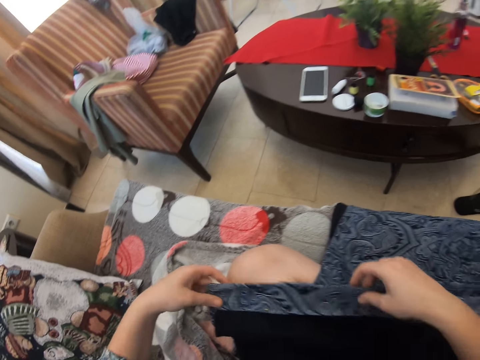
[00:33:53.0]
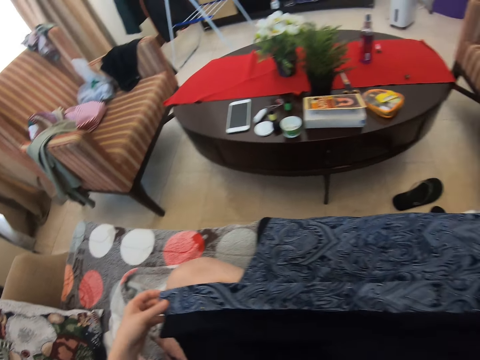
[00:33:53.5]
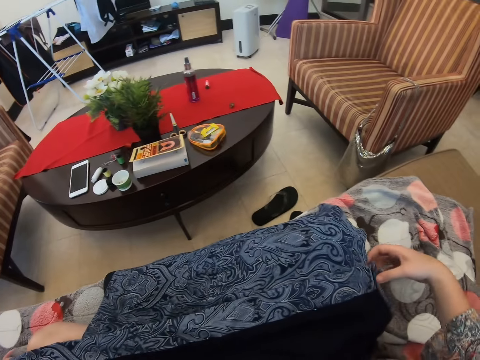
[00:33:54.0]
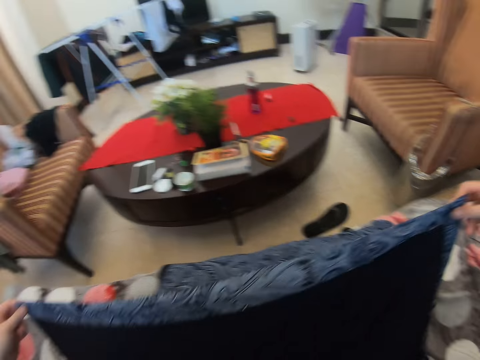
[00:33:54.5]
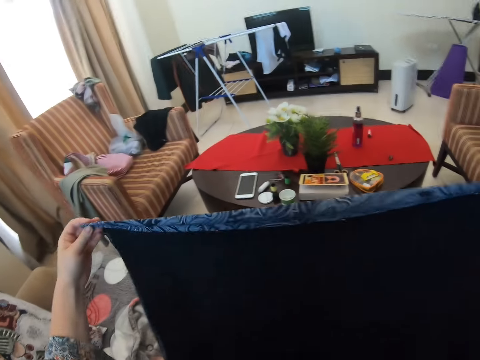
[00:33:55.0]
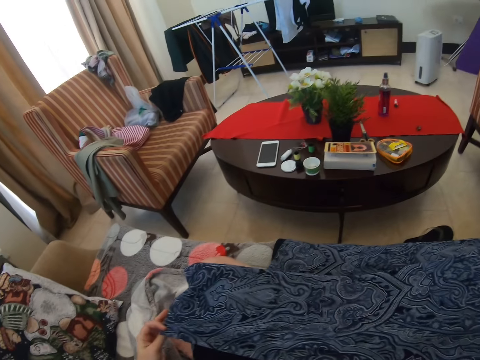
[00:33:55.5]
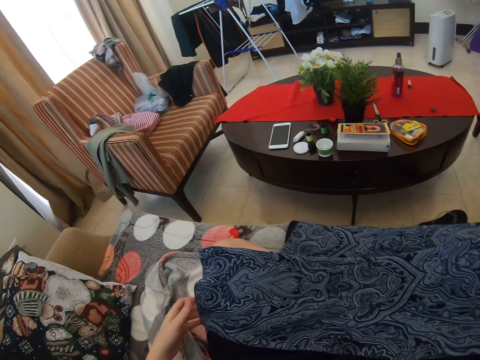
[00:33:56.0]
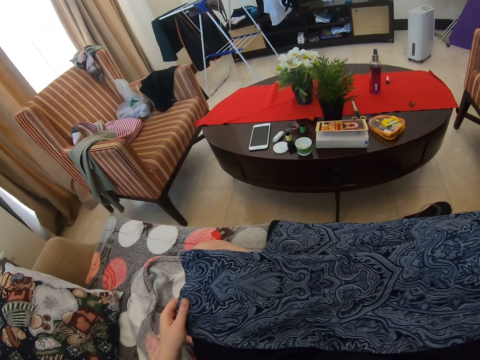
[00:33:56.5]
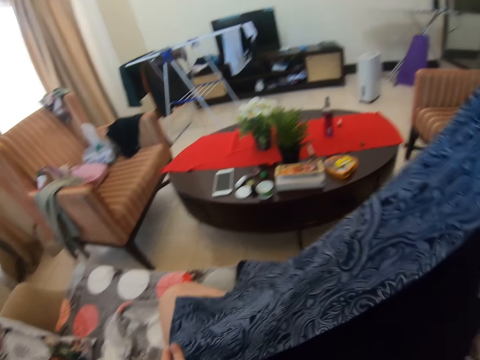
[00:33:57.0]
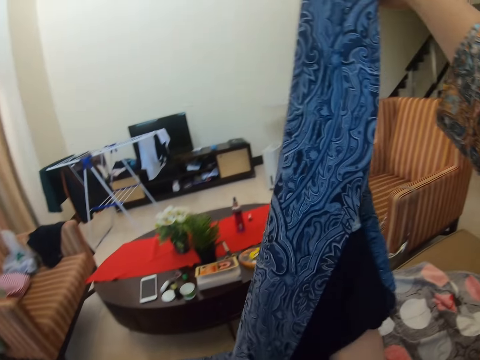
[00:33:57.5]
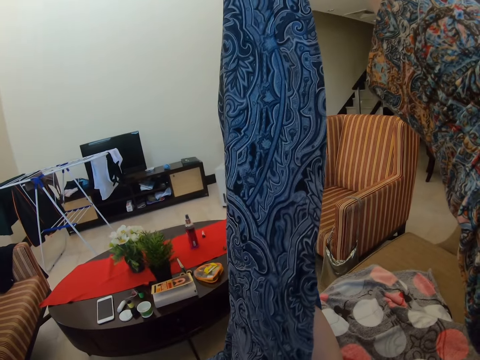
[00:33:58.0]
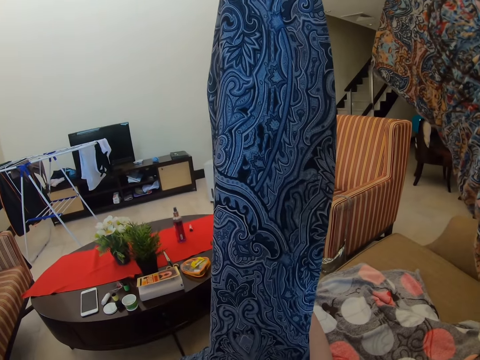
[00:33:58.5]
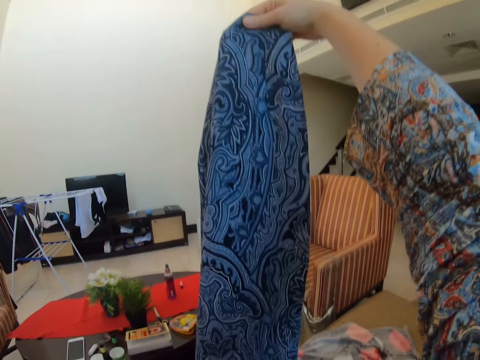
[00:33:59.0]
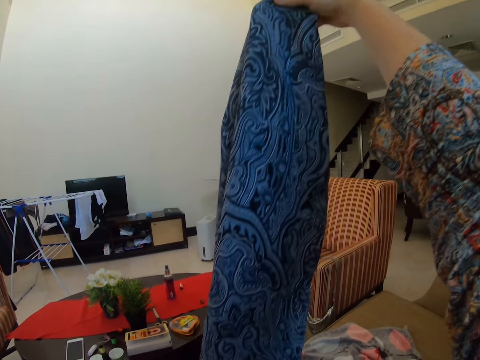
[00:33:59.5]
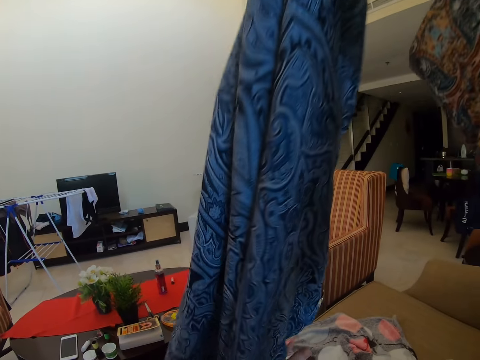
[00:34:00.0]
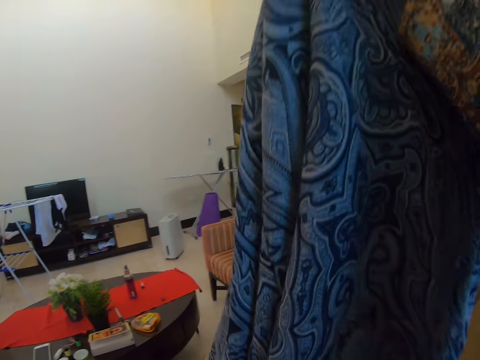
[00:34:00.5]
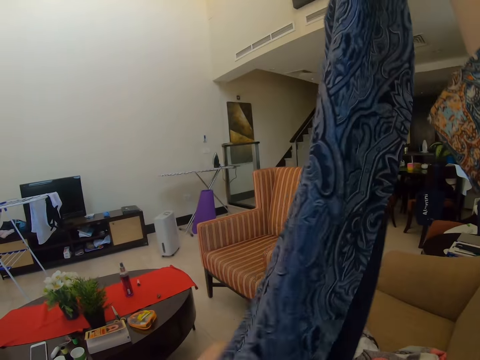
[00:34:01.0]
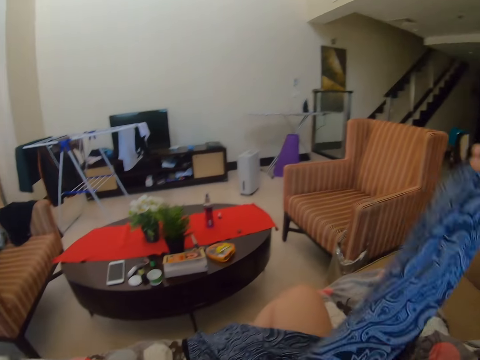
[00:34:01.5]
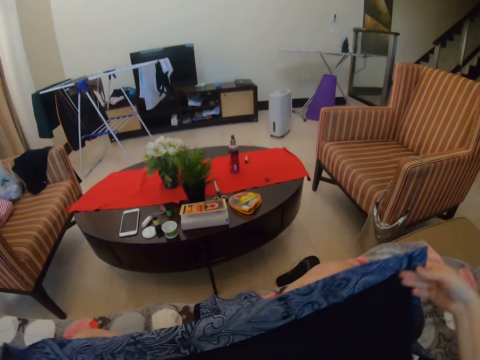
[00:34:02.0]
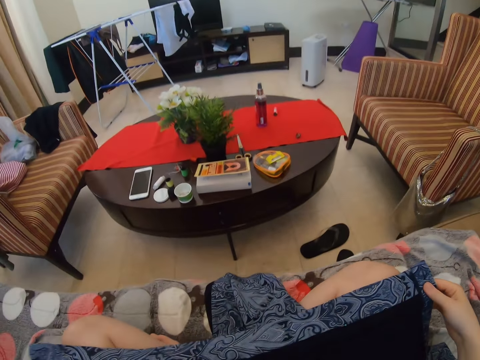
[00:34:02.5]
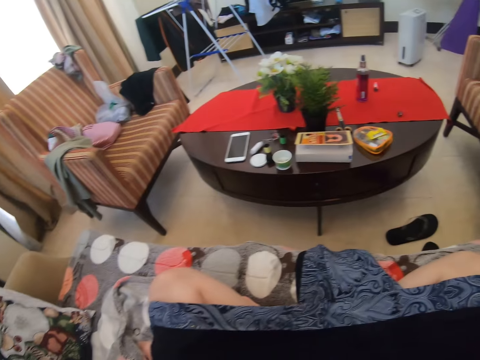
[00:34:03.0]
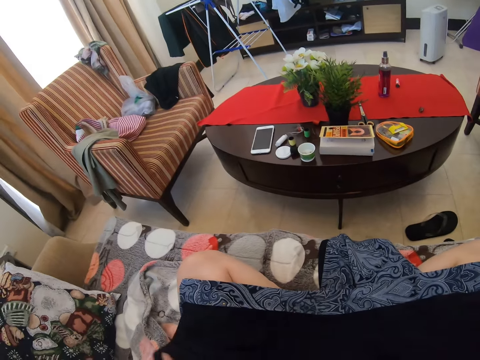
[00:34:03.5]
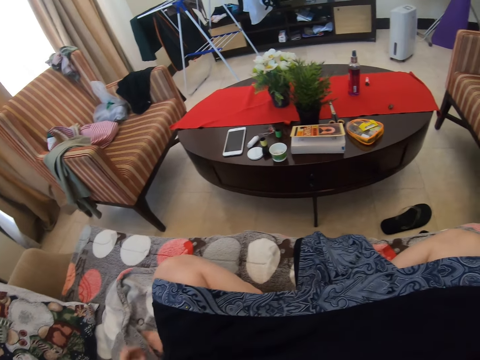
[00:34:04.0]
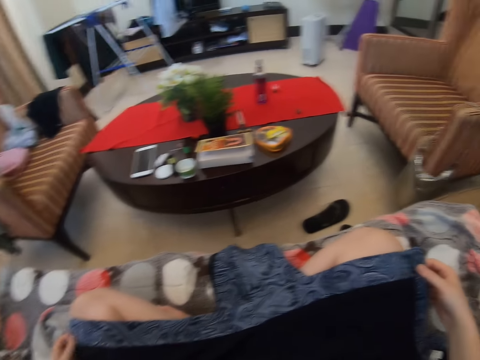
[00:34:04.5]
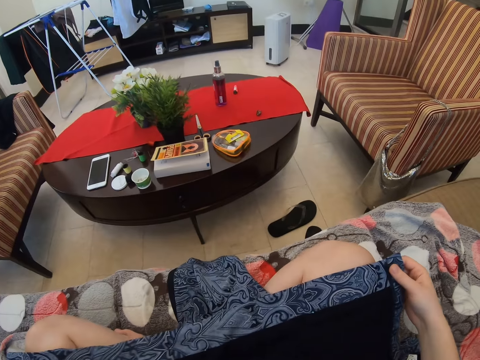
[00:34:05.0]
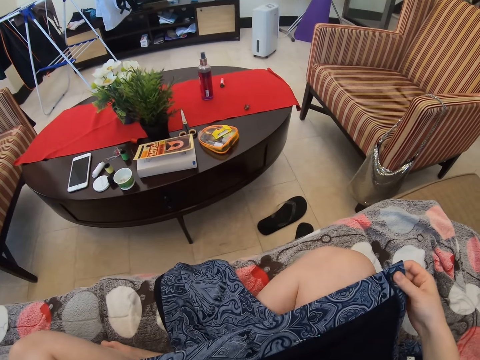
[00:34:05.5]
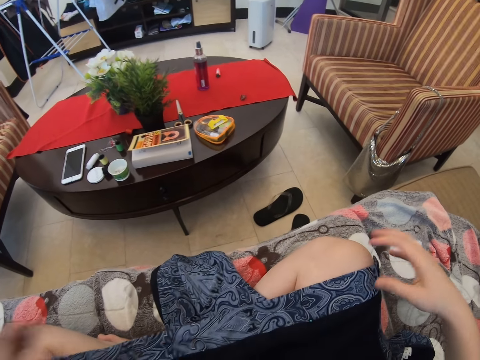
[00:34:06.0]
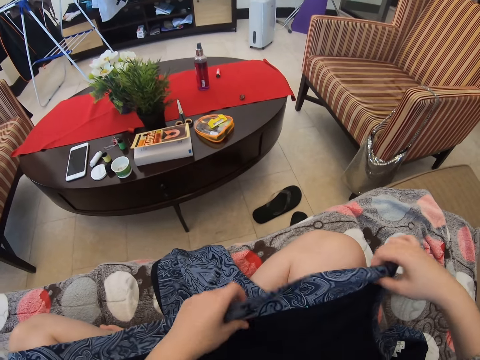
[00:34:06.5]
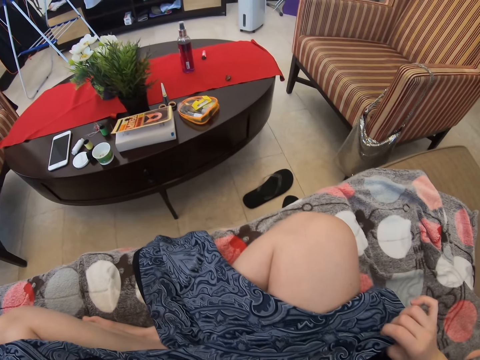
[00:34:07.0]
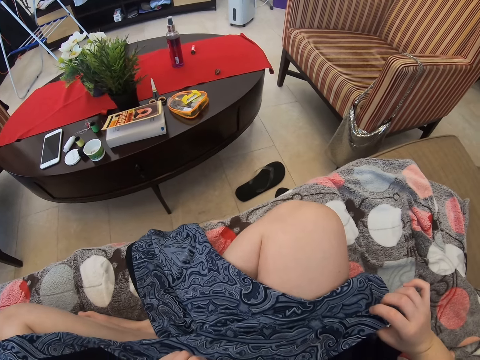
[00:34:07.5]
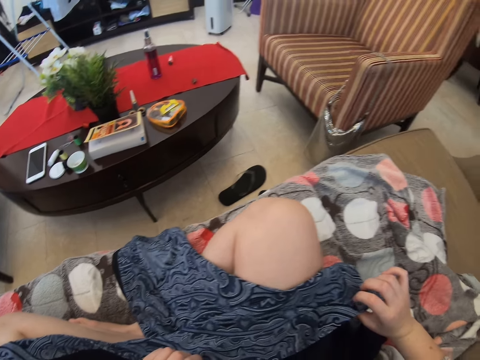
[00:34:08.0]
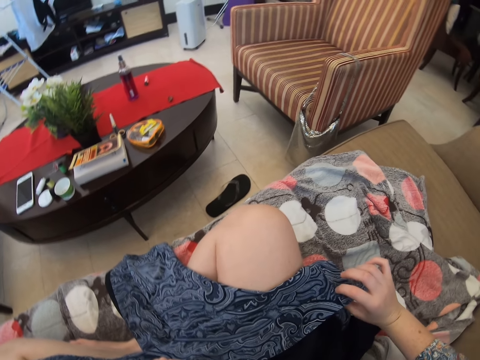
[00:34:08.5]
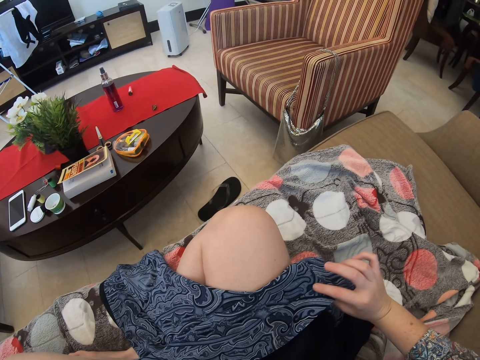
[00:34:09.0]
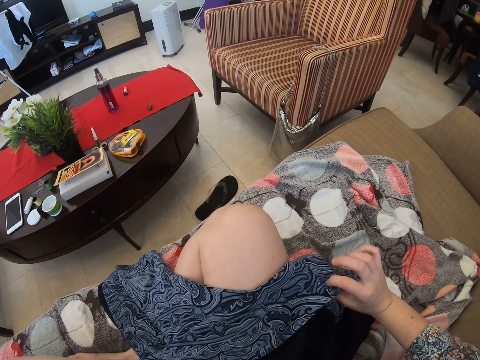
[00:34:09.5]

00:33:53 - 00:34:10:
The camera wearer lifts the shawl or cloth. They put down the shawl. They lift the shawl and put down the shawl. They hold the cloth on the lap. They stretch the shawl, turn the edge of the shawl and touch the shawl with a finger.

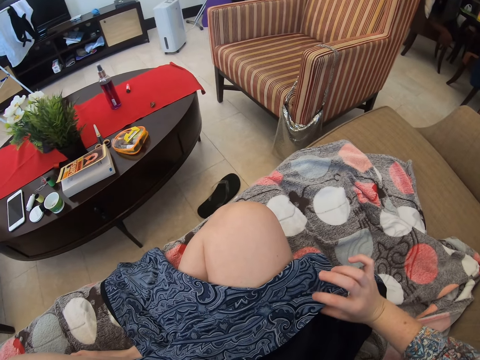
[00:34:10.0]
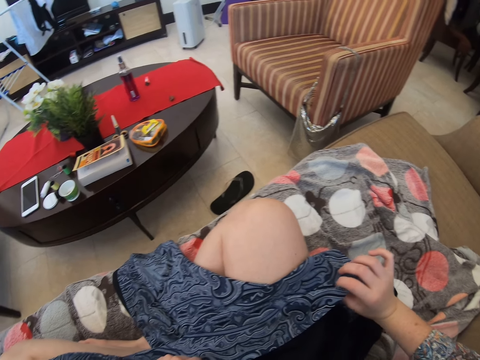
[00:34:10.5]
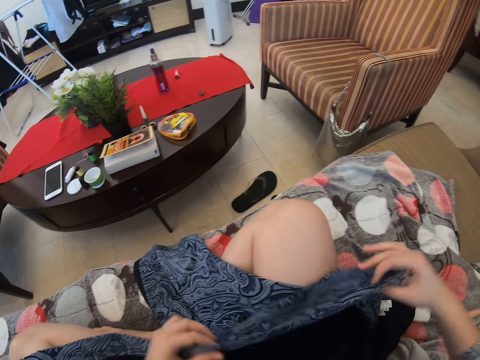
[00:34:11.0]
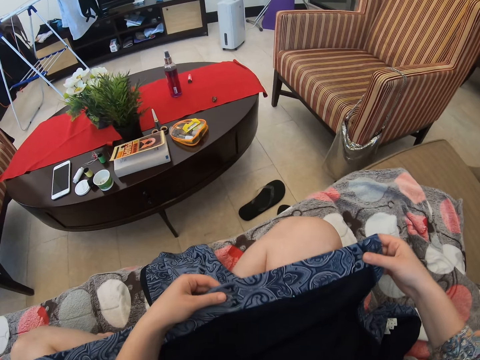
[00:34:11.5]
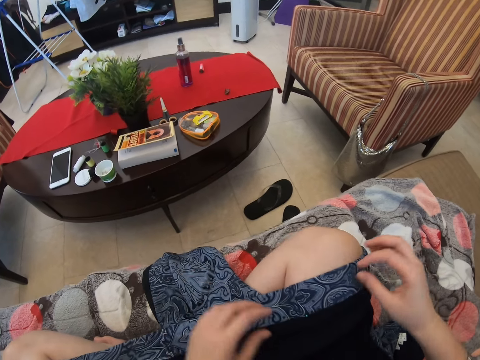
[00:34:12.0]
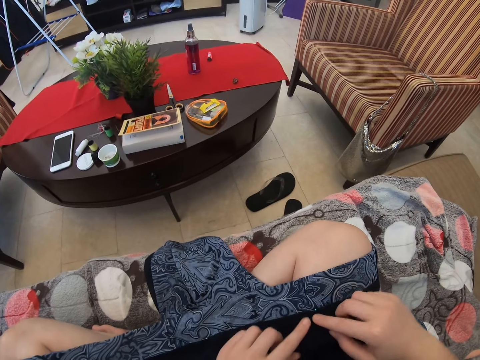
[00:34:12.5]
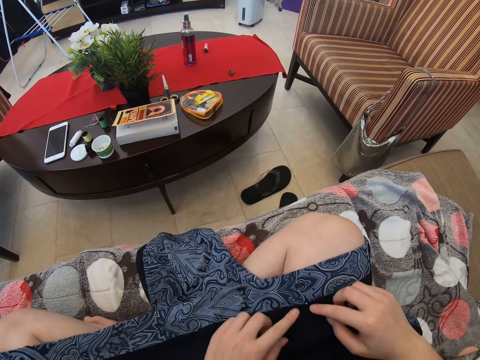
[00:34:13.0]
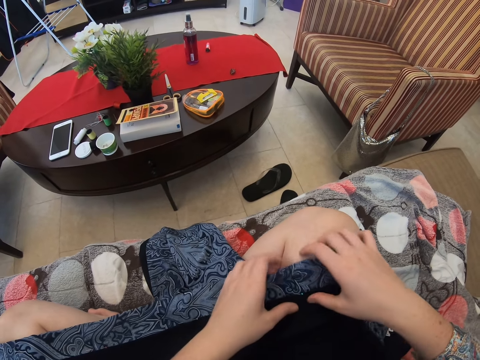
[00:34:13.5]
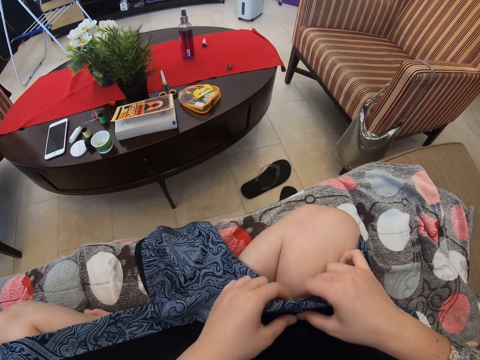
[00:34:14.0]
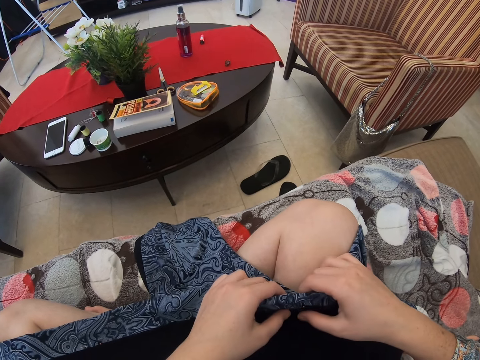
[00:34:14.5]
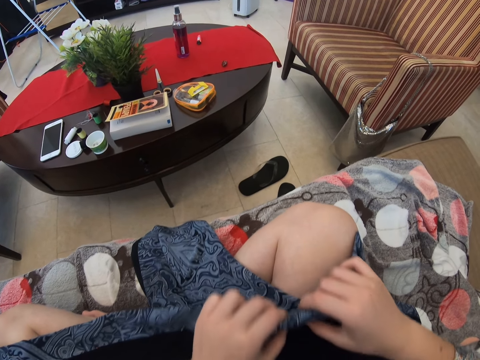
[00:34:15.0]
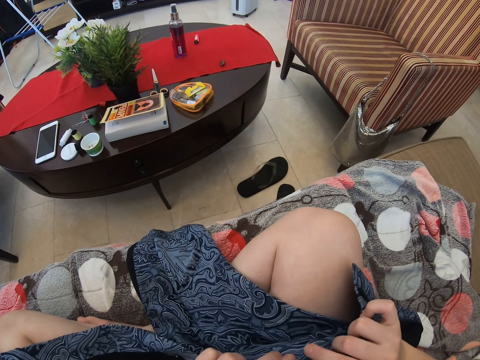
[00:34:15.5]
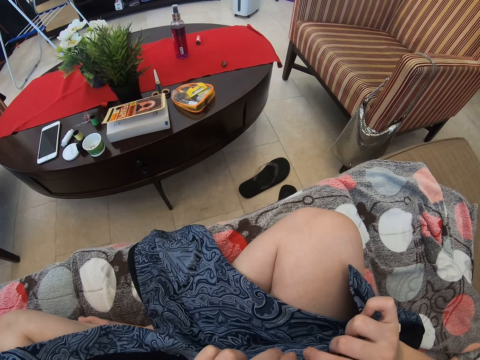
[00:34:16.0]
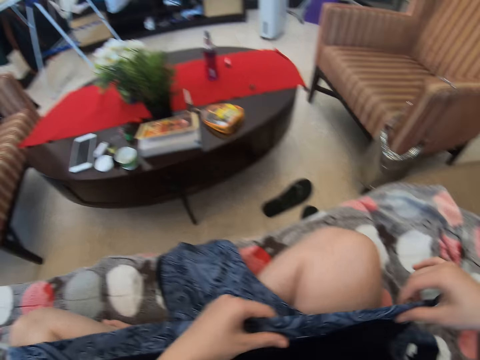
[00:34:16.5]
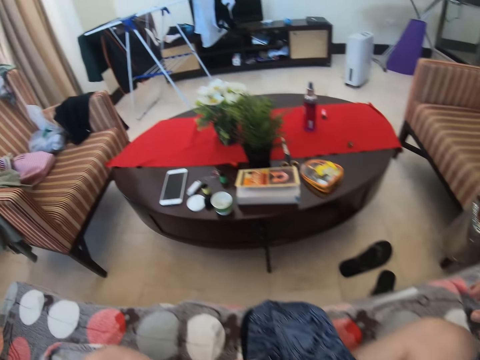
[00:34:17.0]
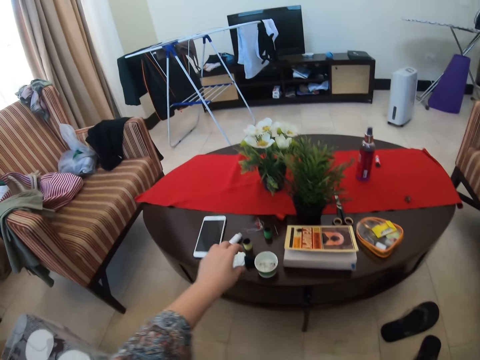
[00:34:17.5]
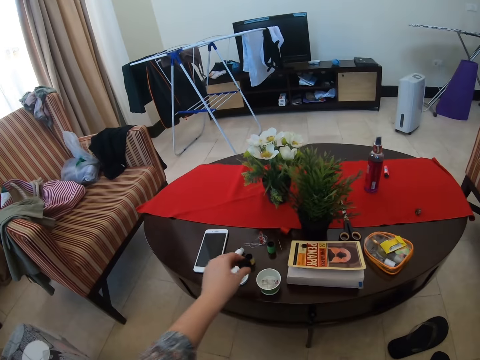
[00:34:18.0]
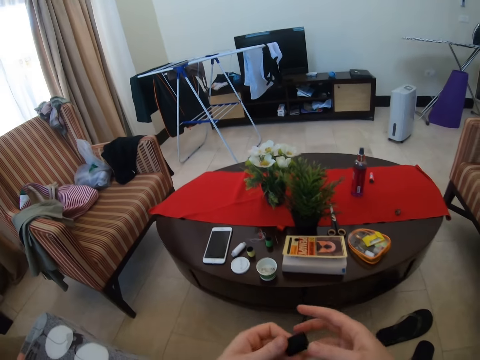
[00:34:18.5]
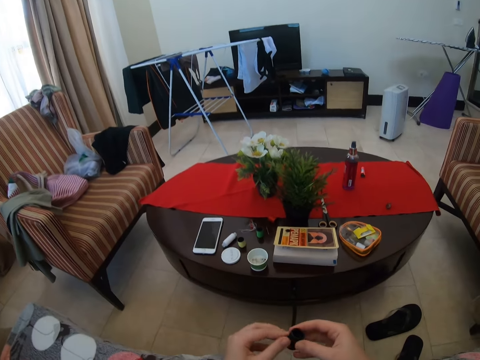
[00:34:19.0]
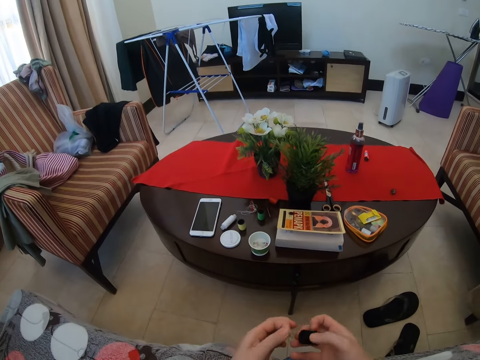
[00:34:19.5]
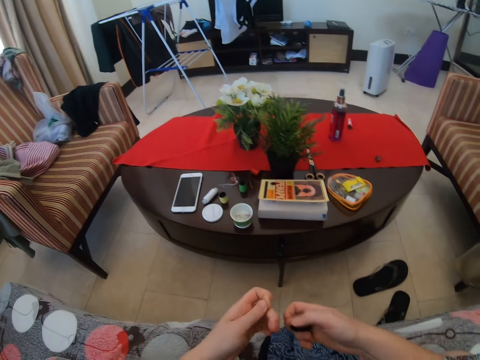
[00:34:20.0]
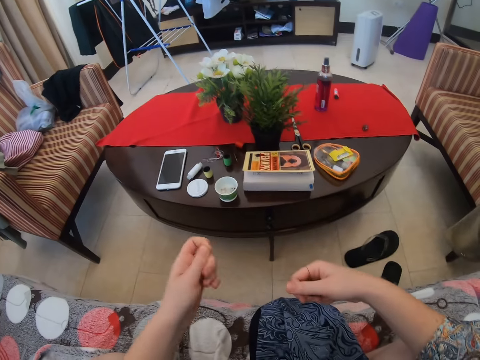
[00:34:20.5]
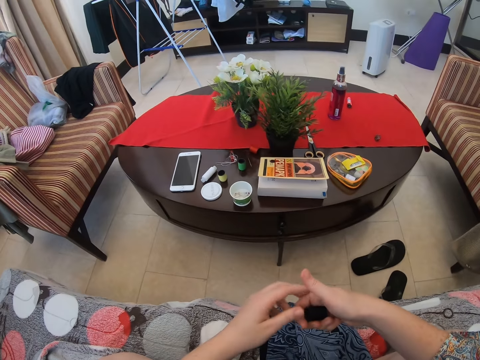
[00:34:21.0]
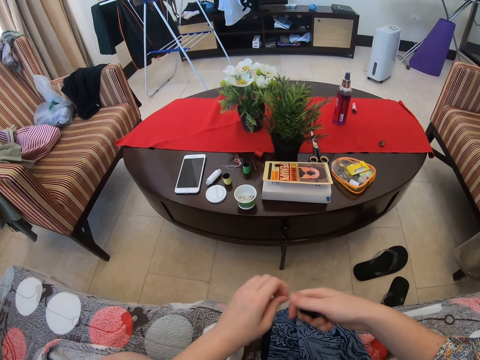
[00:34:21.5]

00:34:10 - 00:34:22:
The camera wearer turns the edge of the shawl. They move fingers on the shawl. They turn the edge of the shawl. They take the thread roll on the table. They unwind the thread from the roll. They cut the thread.
